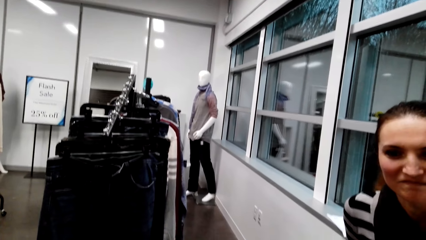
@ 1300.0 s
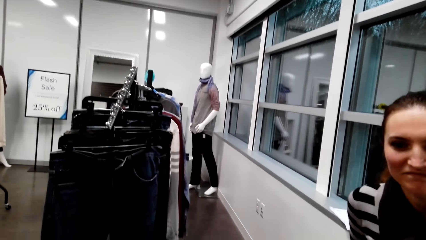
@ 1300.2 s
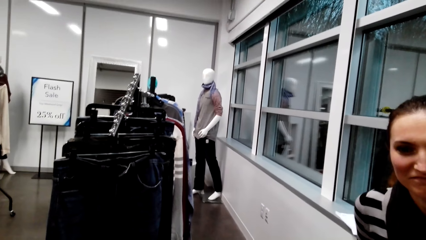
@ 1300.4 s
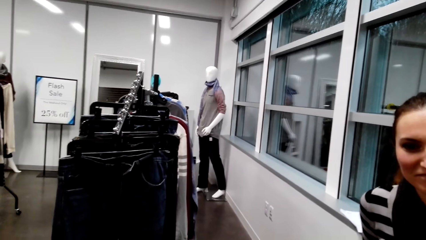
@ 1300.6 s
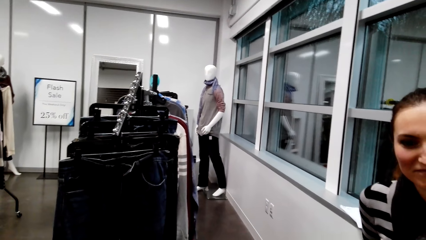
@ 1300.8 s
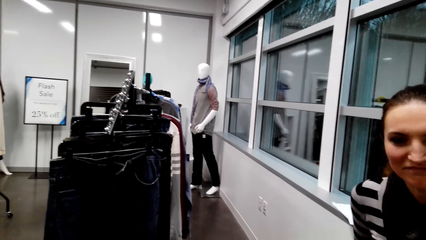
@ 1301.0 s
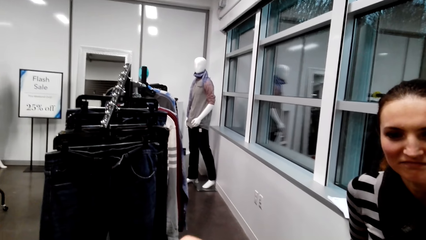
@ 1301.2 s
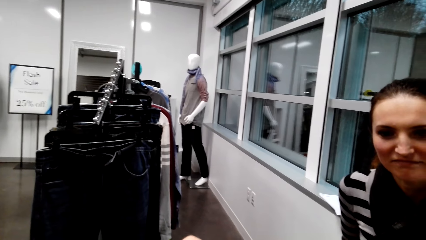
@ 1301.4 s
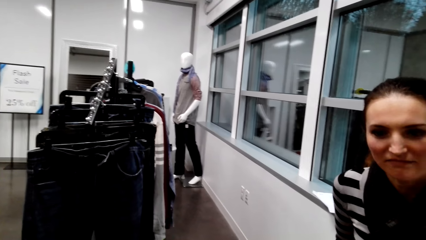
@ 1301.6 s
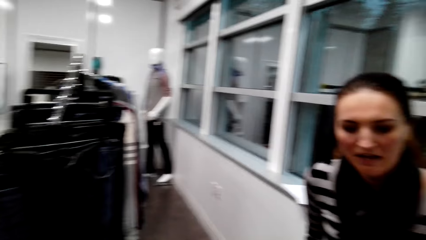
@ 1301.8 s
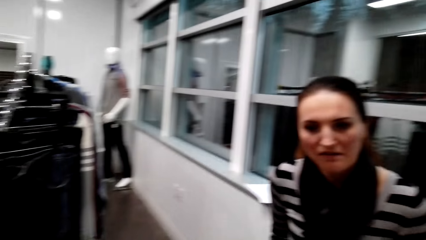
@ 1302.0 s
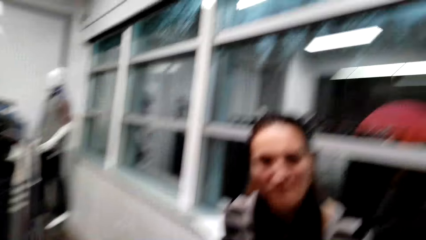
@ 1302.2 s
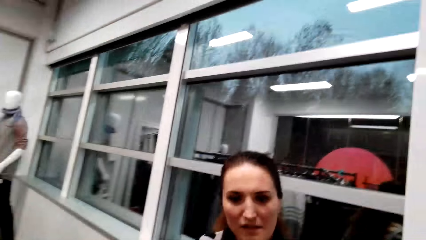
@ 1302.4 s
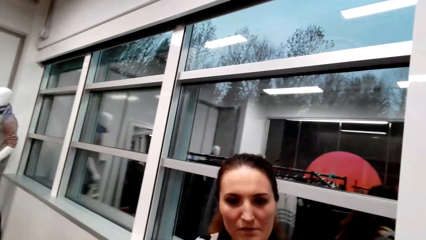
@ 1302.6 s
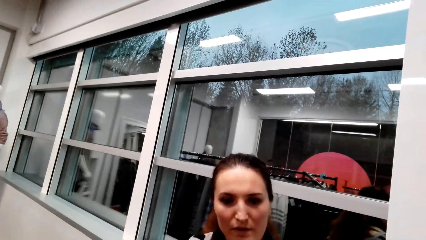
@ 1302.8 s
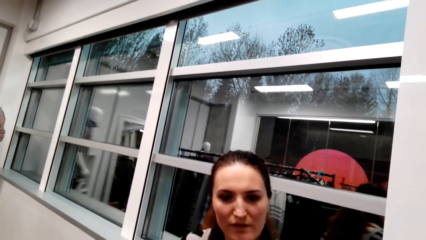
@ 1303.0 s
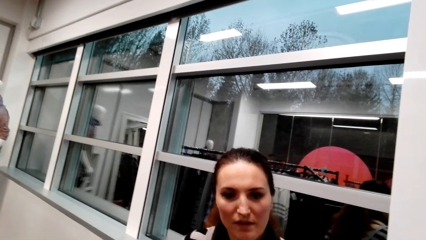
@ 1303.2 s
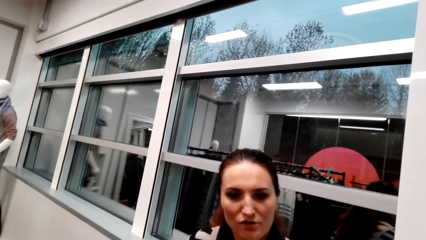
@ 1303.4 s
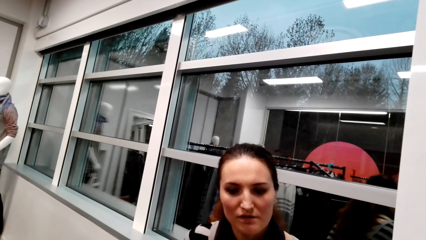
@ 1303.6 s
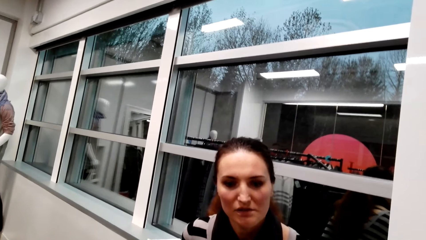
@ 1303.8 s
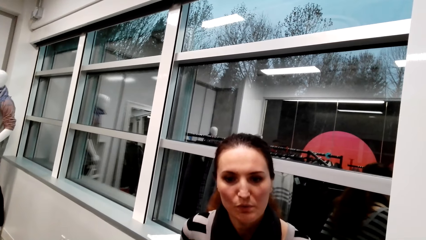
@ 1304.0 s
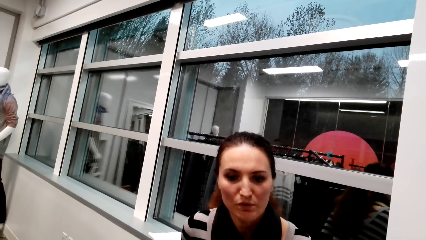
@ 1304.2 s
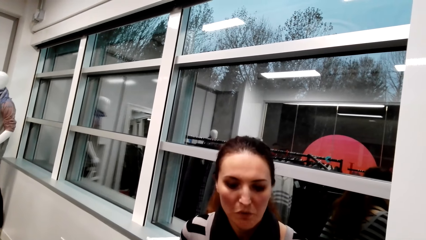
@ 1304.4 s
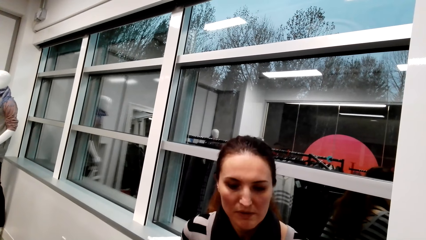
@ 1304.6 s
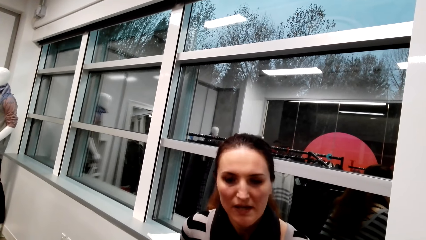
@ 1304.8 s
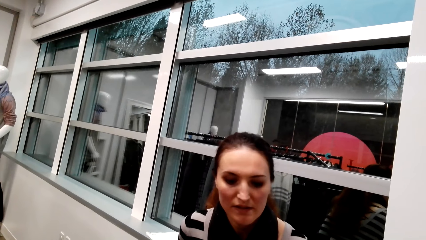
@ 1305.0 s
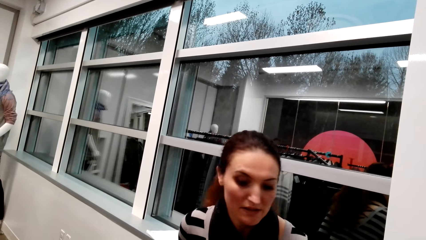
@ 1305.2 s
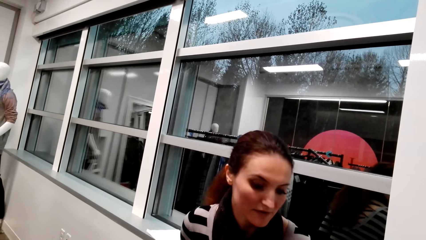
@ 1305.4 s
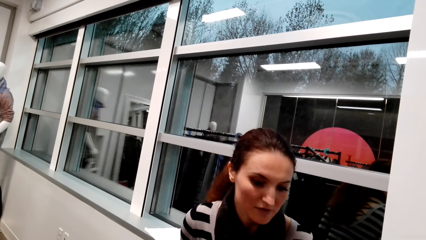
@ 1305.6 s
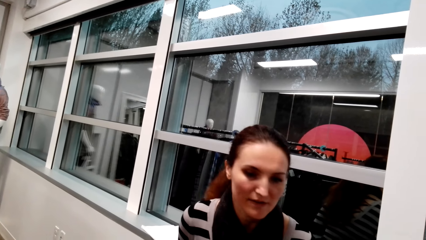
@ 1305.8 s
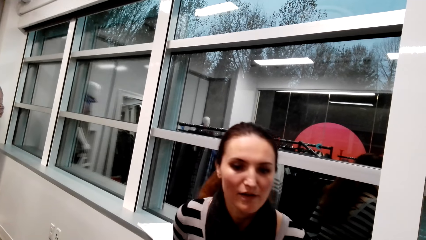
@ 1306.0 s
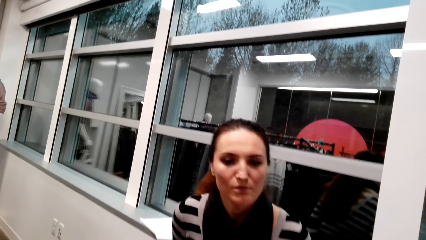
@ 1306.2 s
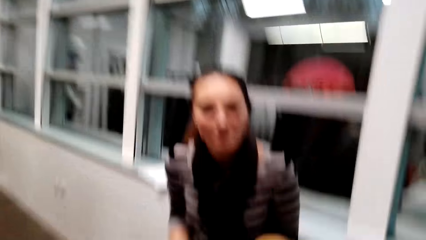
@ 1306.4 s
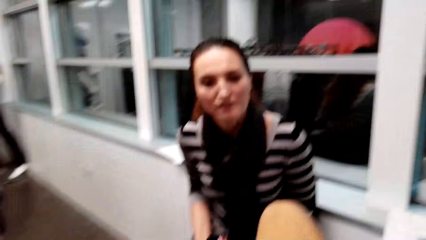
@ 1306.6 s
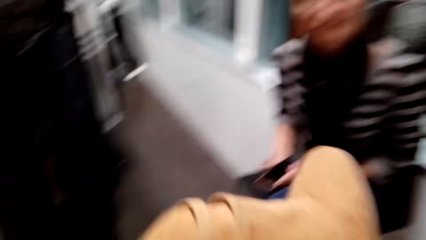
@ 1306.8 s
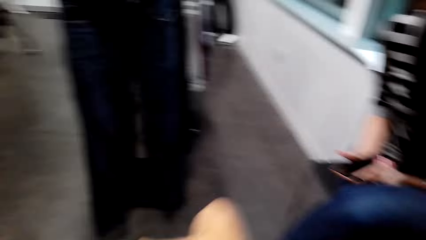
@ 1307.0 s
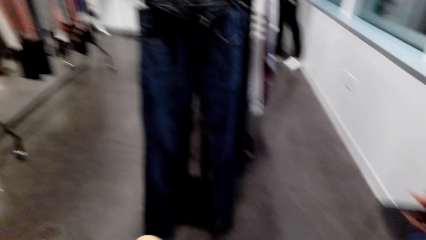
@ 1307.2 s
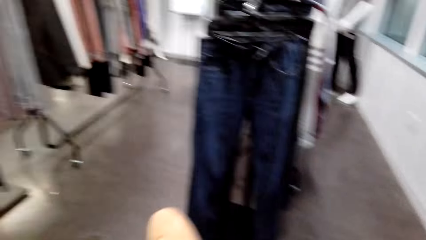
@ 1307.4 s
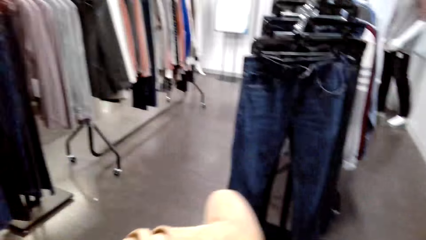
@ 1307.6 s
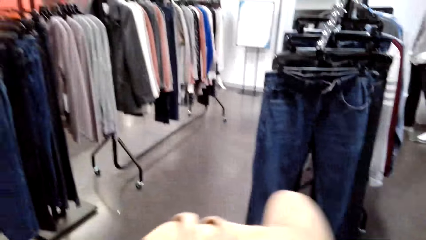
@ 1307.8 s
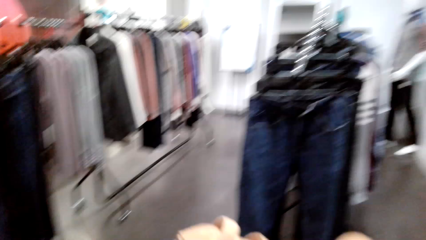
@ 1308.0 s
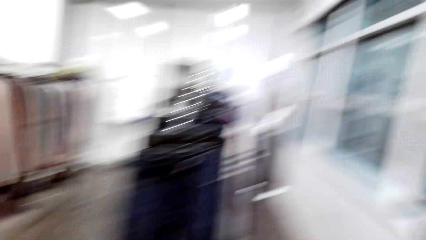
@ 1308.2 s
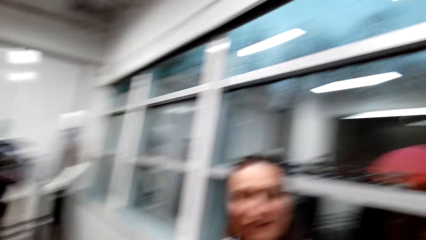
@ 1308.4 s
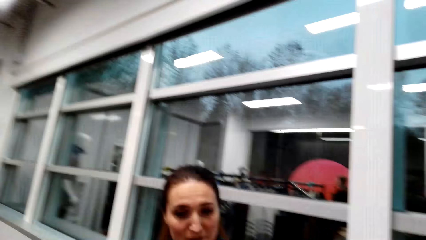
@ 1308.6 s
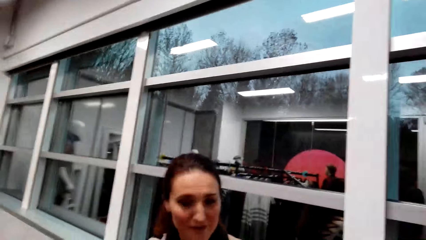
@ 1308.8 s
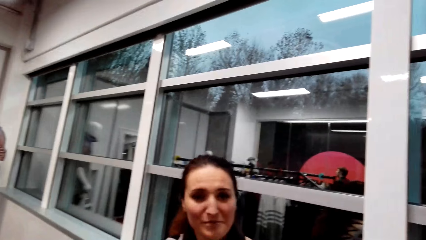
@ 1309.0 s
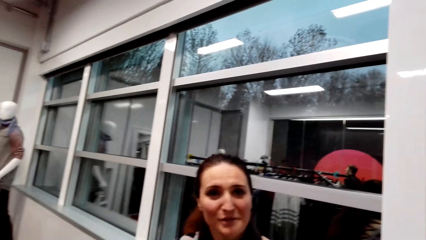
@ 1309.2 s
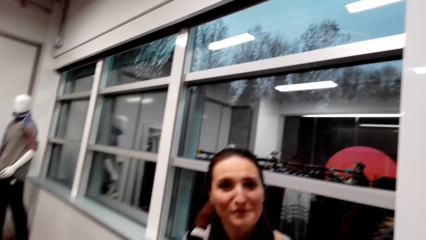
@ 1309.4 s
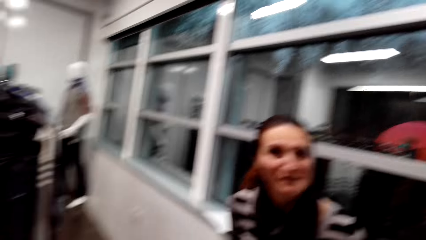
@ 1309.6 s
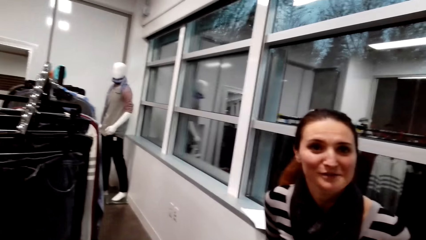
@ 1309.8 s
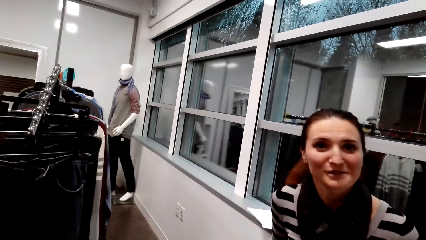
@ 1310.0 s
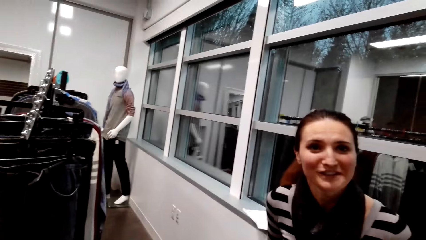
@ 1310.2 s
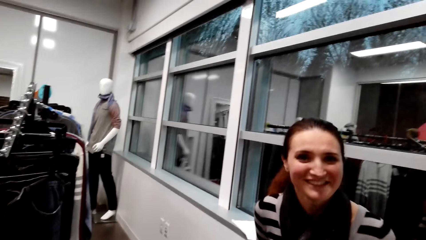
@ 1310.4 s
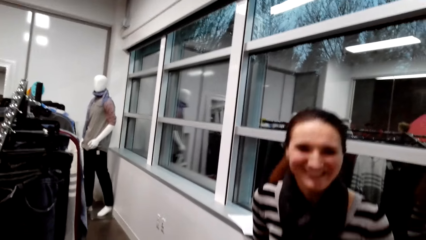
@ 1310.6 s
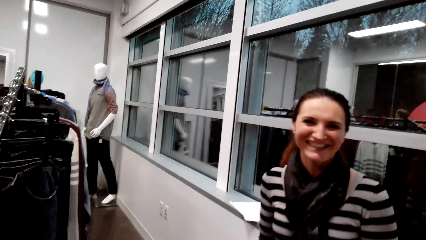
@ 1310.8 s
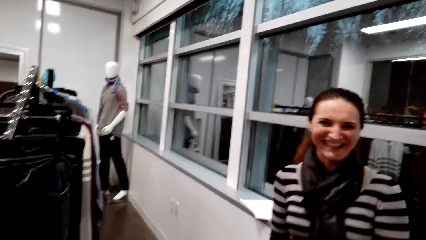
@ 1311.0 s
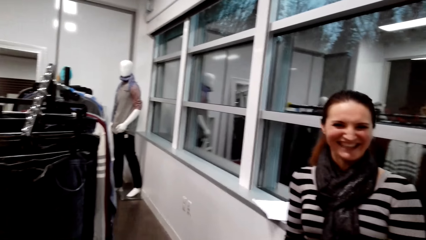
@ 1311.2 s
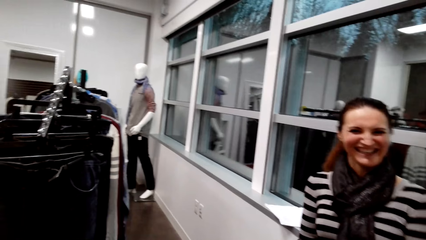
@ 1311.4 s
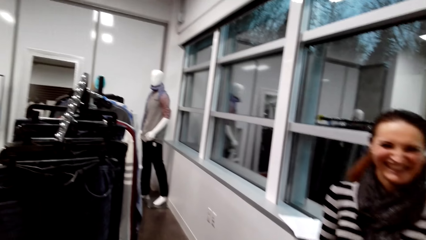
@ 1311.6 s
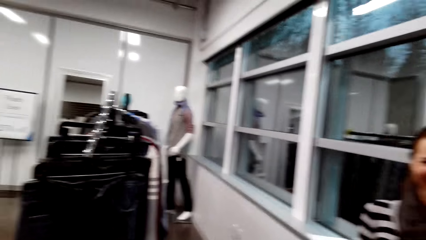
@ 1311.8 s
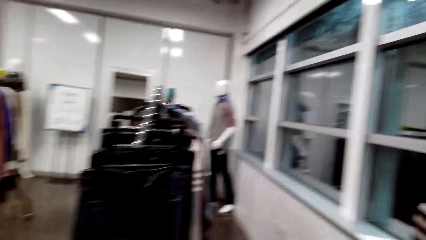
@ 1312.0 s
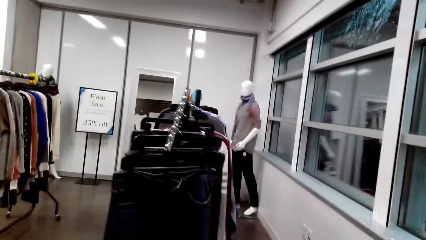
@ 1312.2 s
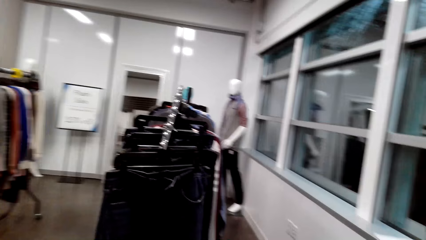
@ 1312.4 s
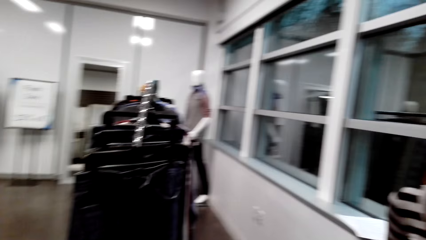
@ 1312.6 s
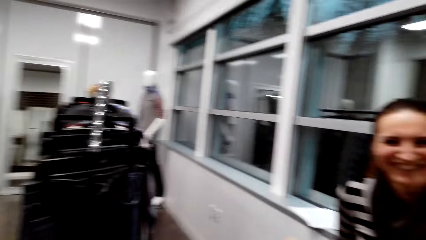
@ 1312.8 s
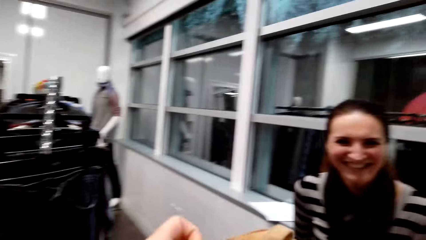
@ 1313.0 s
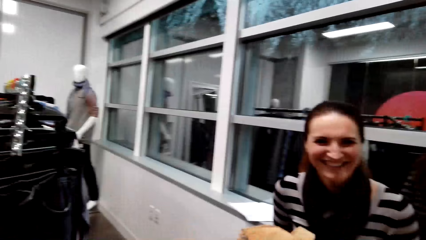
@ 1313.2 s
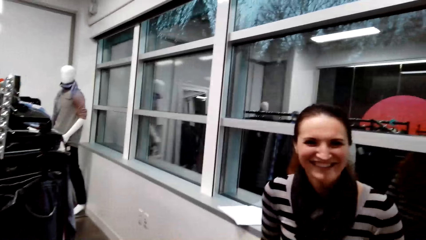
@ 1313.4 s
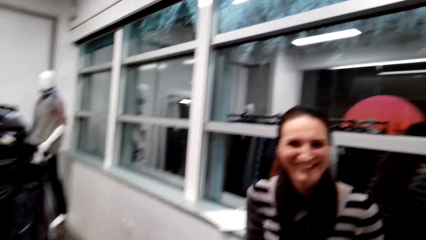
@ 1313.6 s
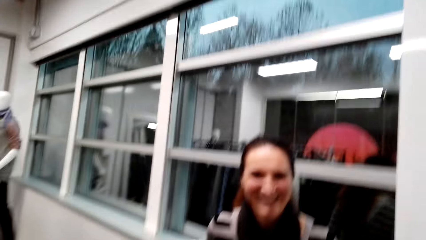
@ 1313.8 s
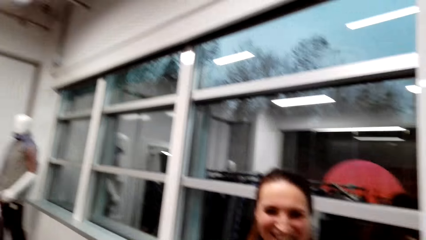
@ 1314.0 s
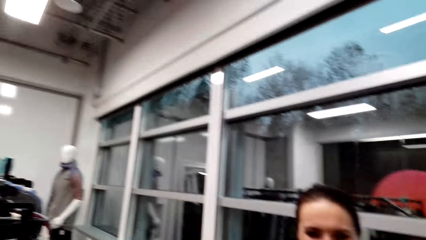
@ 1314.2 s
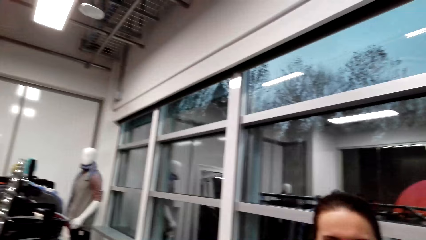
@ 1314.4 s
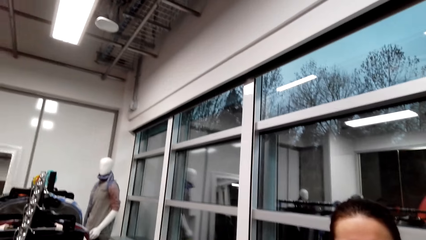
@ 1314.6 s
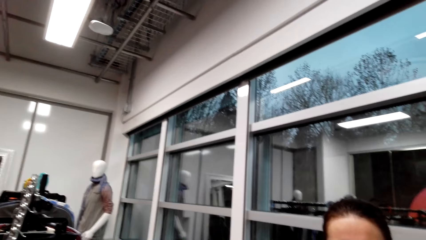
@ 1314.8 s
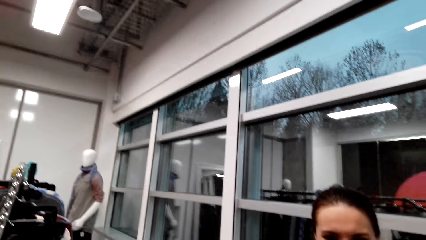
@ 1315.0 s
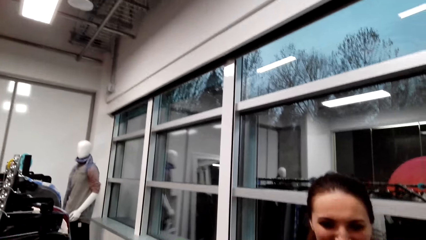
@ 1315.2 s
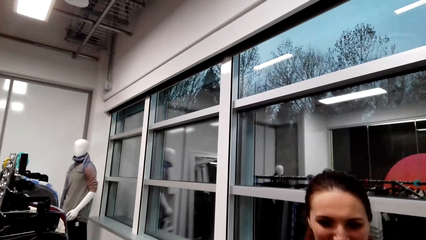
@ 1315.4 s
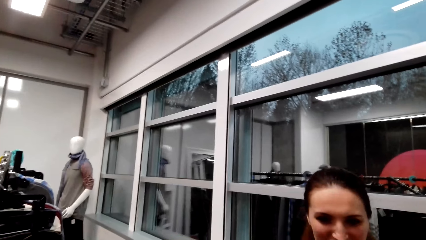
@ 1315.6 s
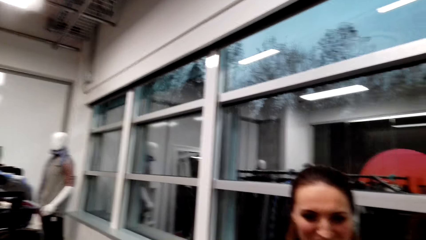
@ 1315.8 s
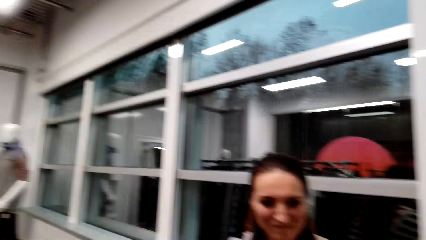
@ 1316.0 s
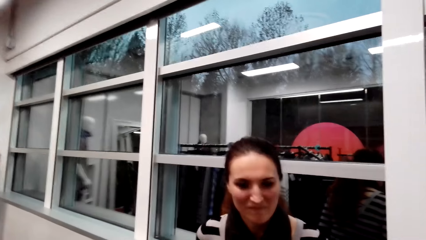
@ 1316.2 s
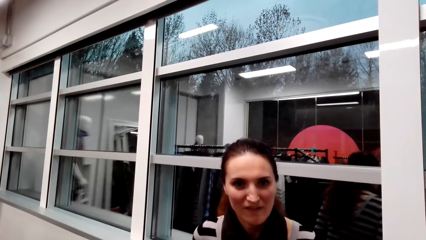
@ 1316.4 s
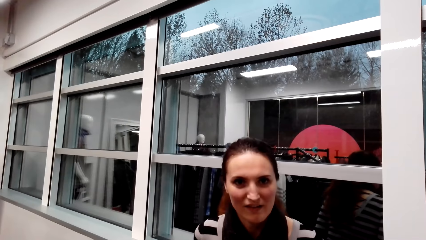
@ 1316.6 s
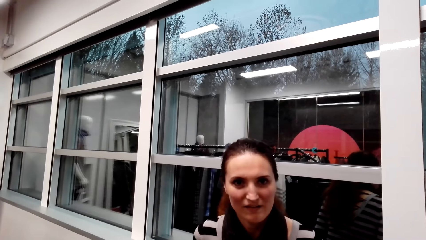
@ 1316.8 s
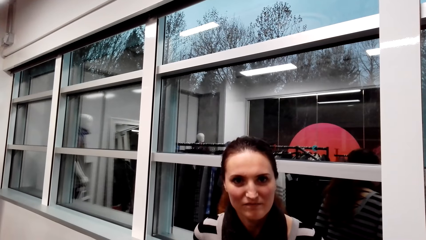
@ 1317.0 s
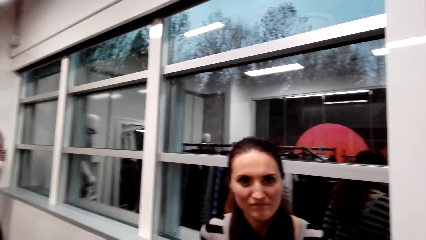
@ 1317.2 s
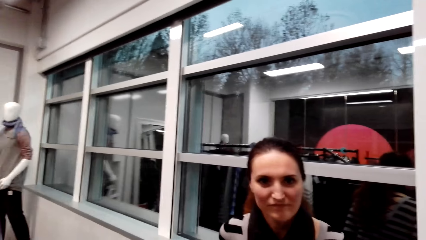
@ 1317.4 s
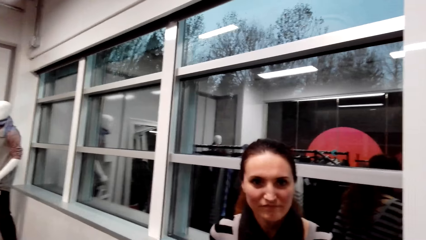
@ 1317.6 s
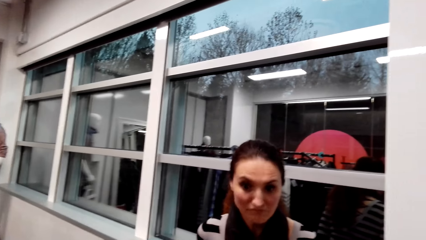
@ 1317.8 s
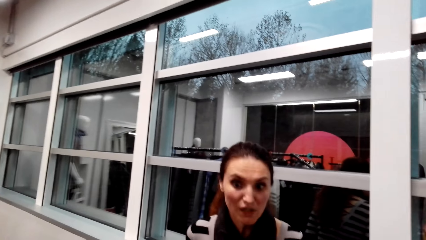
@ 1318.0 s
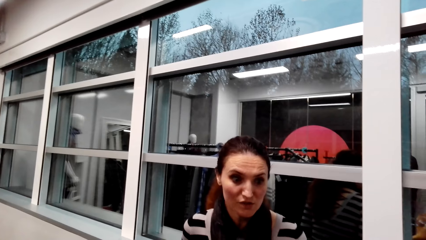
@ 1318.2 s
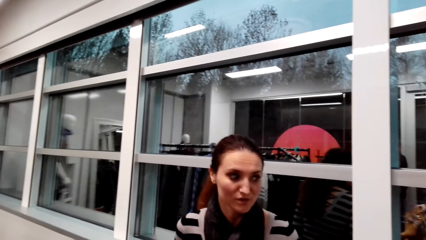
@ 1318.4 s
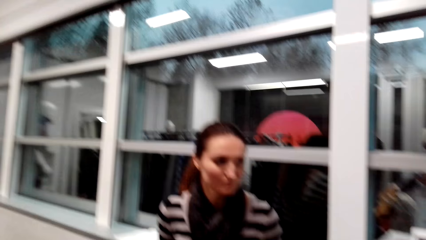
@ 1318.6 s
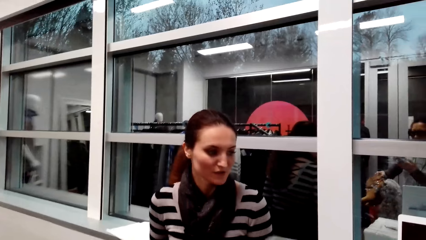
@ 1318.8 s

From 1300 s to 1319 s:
The camera wearer interacts with a lady. The lady interacts with the camera wearer. The camera wearer looks around a supermarket. The lady interacts with the camera wearer. The camera wearer converses with the lady. They look around the supermarket.
